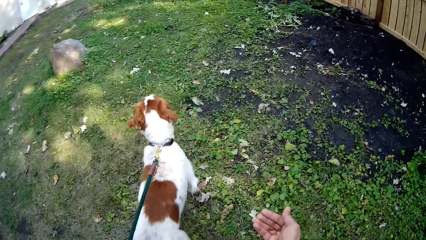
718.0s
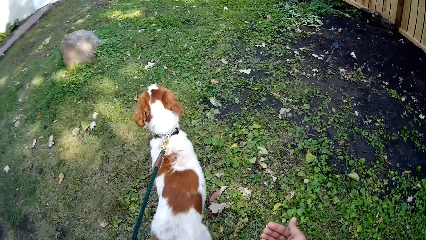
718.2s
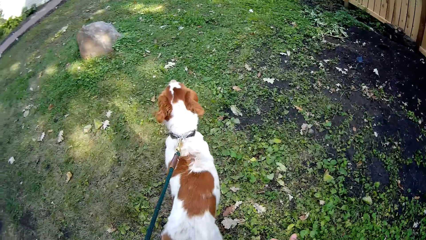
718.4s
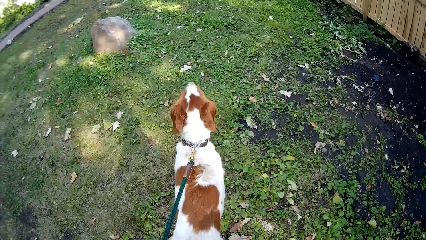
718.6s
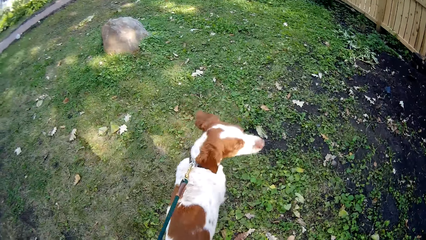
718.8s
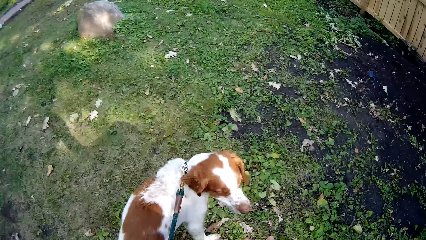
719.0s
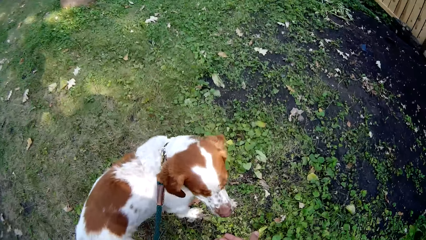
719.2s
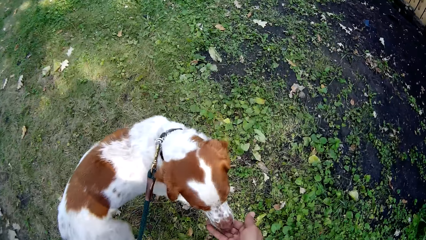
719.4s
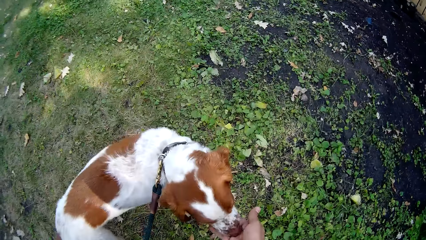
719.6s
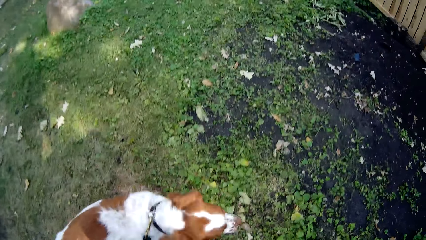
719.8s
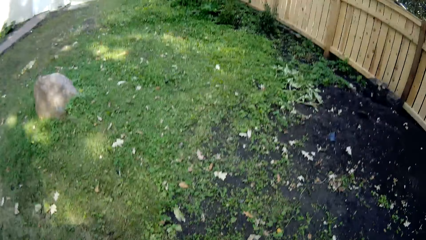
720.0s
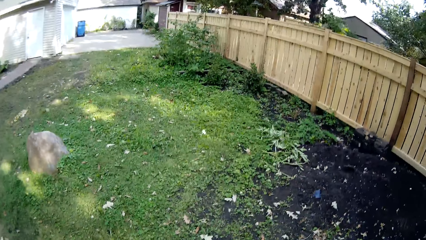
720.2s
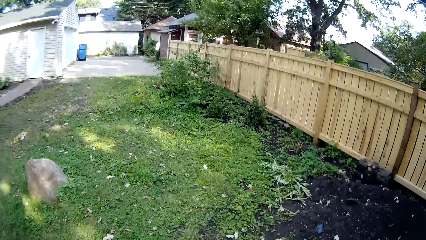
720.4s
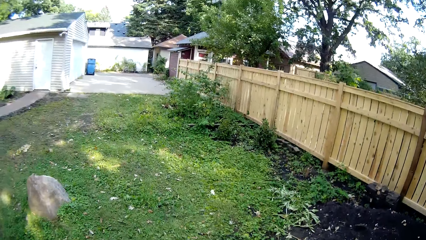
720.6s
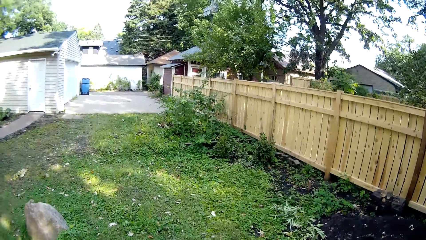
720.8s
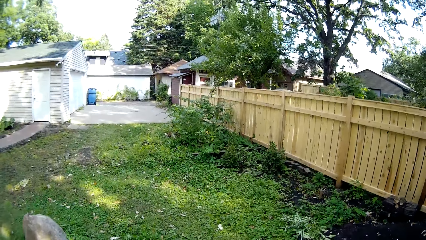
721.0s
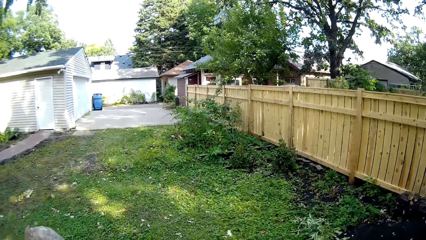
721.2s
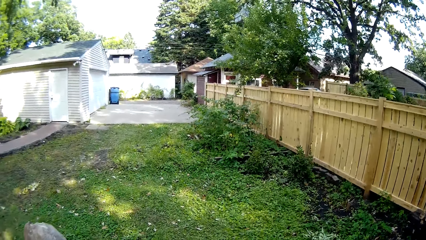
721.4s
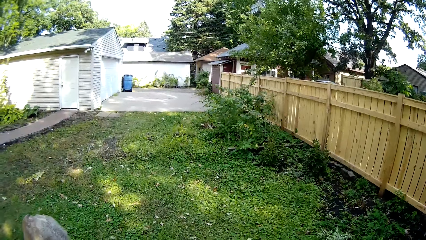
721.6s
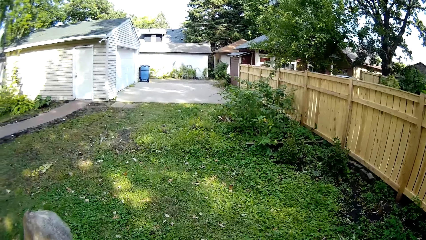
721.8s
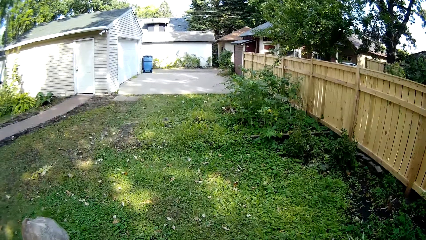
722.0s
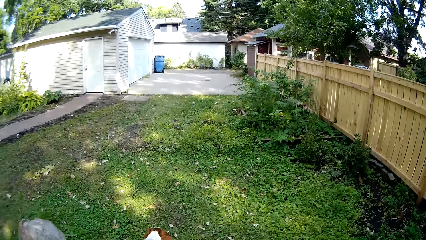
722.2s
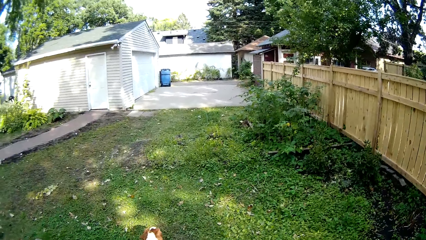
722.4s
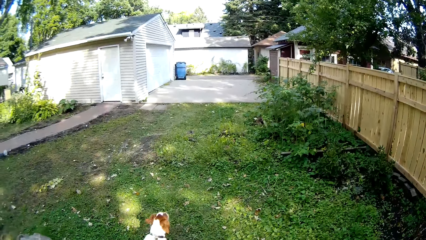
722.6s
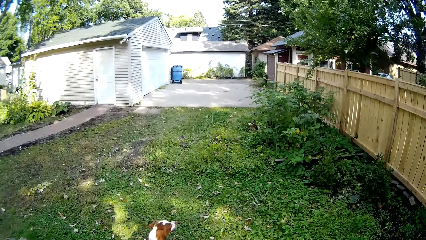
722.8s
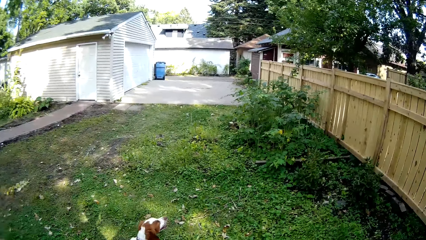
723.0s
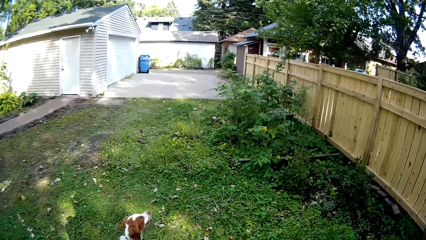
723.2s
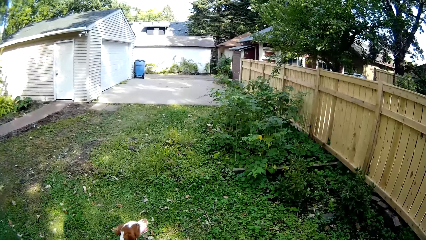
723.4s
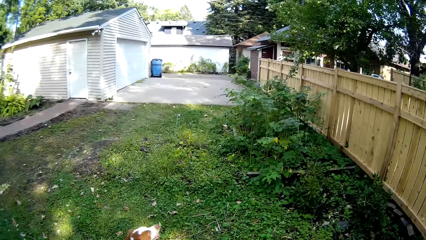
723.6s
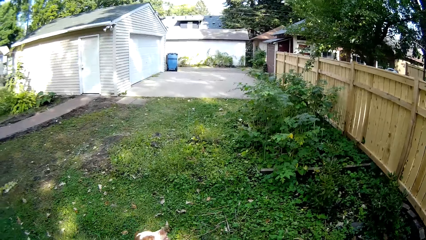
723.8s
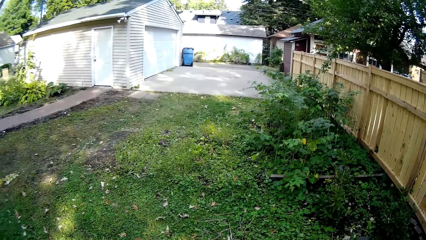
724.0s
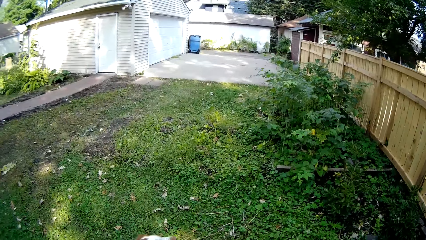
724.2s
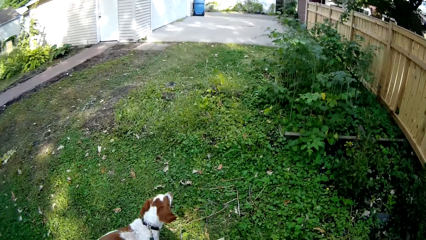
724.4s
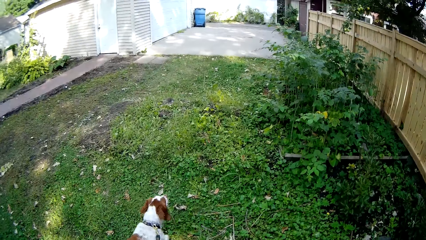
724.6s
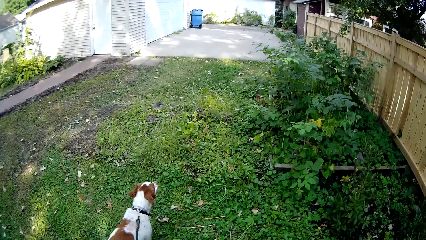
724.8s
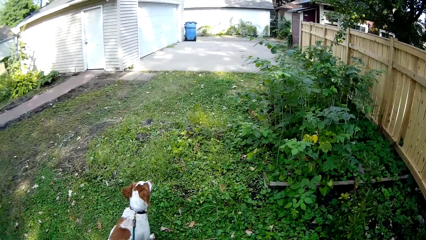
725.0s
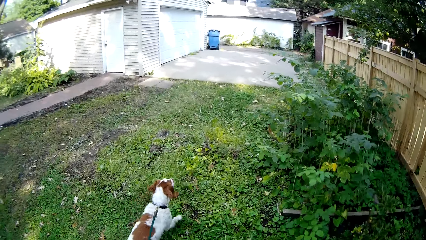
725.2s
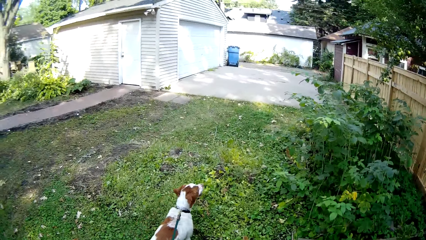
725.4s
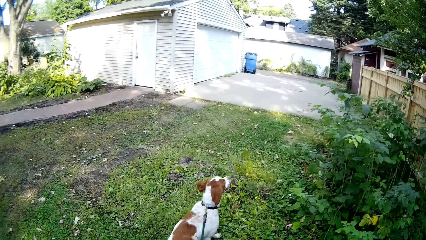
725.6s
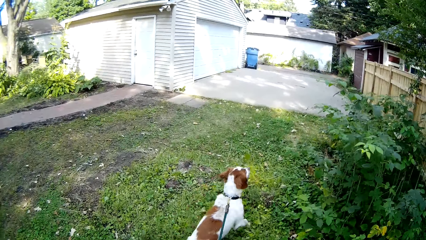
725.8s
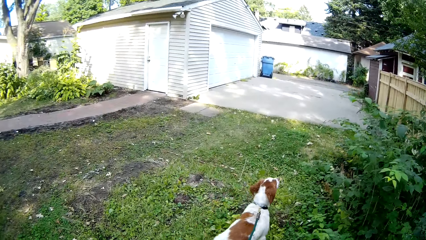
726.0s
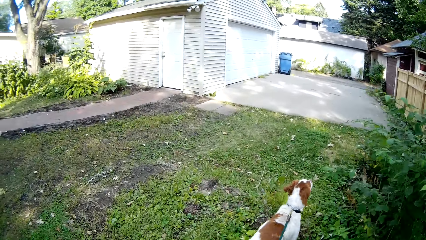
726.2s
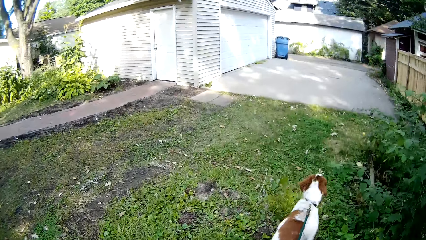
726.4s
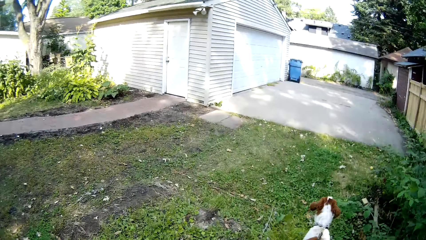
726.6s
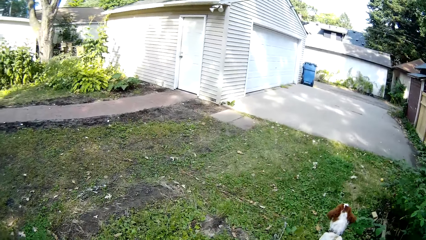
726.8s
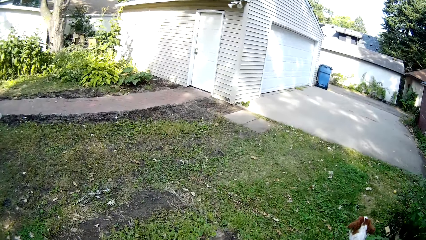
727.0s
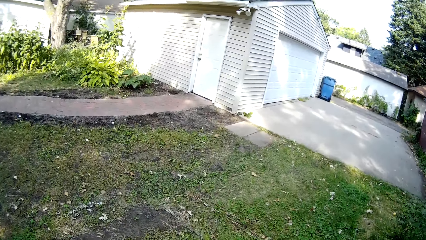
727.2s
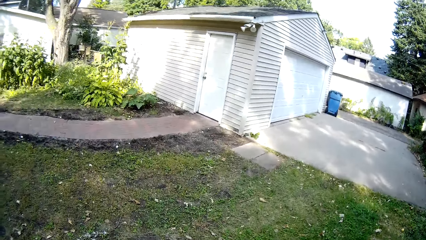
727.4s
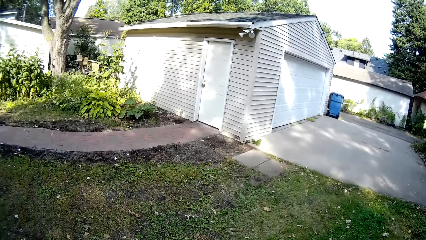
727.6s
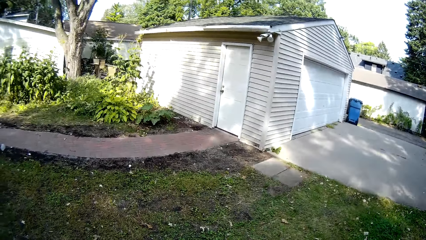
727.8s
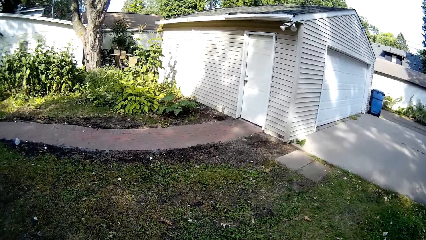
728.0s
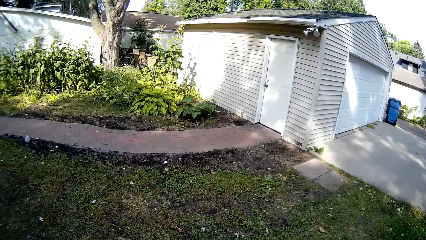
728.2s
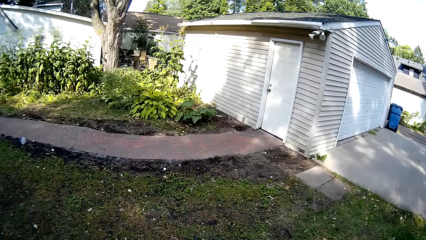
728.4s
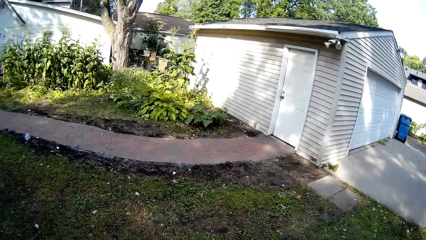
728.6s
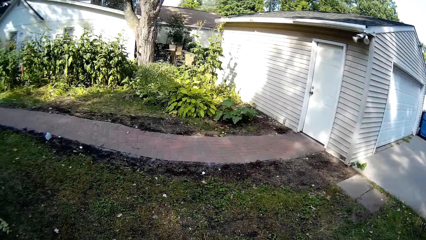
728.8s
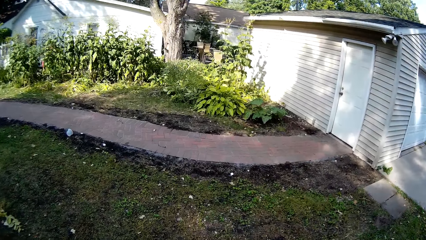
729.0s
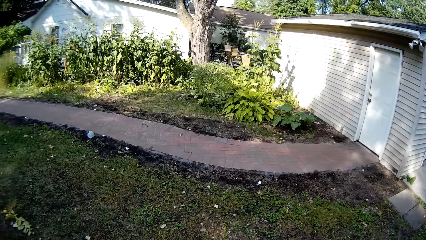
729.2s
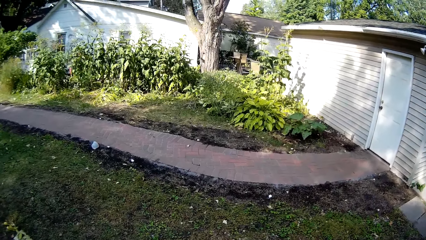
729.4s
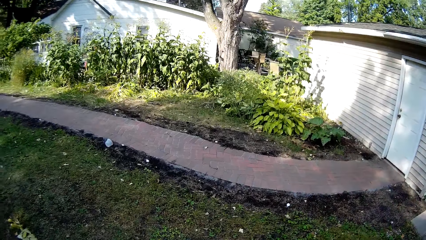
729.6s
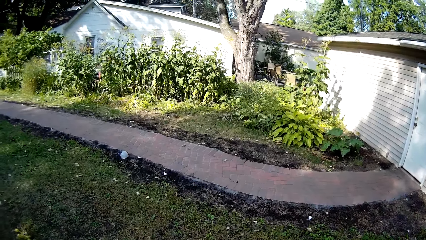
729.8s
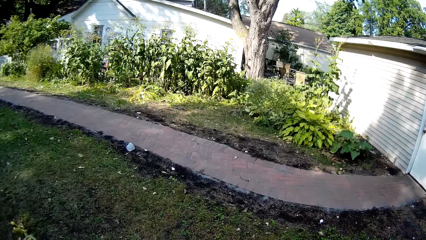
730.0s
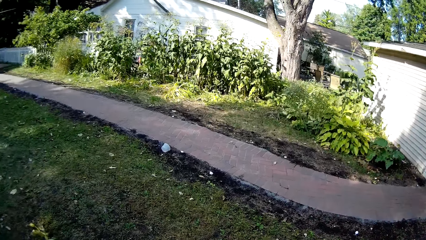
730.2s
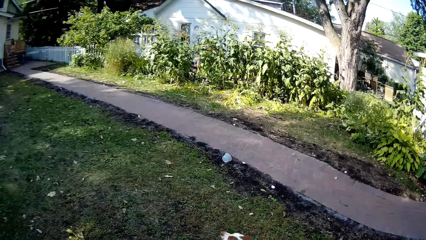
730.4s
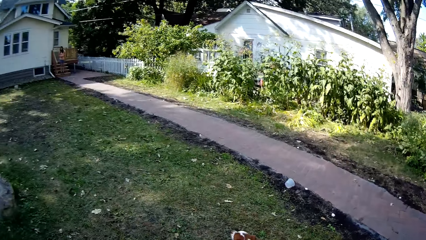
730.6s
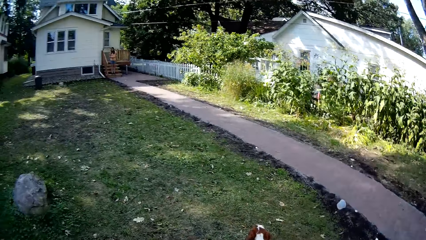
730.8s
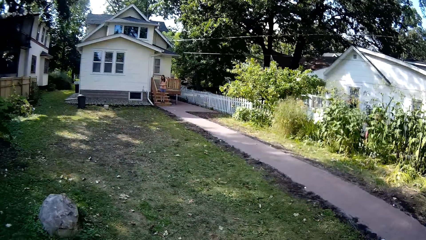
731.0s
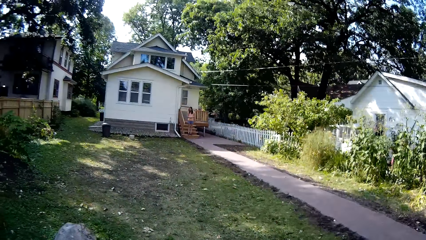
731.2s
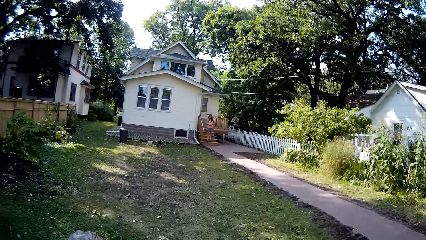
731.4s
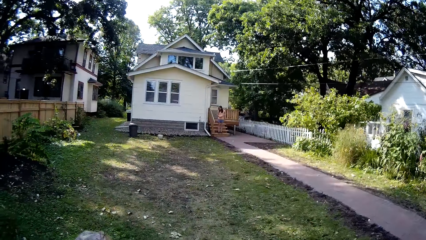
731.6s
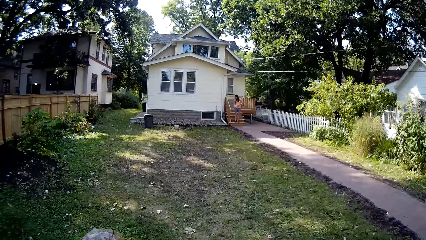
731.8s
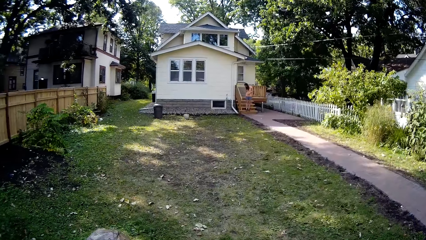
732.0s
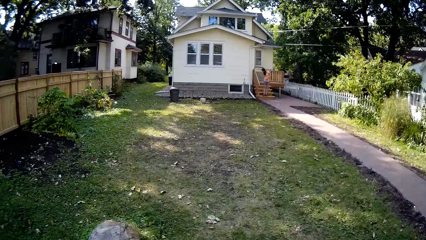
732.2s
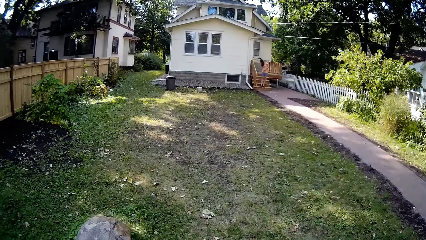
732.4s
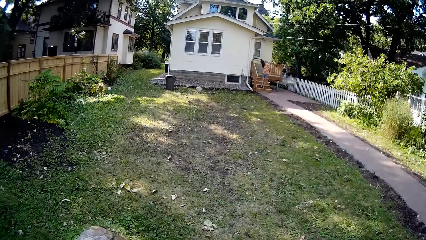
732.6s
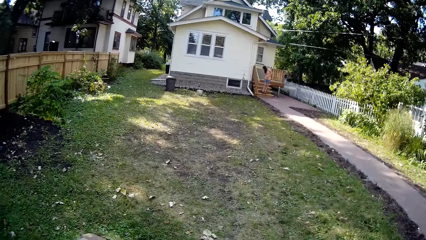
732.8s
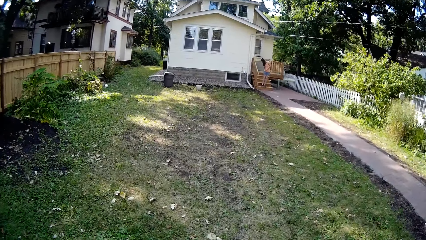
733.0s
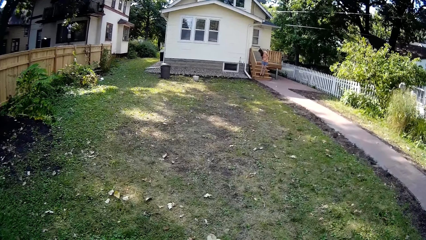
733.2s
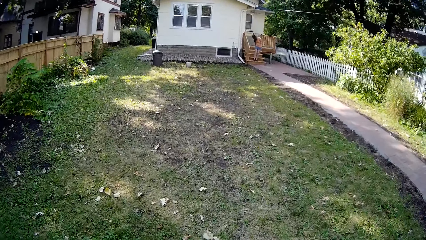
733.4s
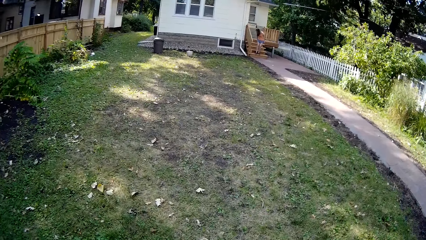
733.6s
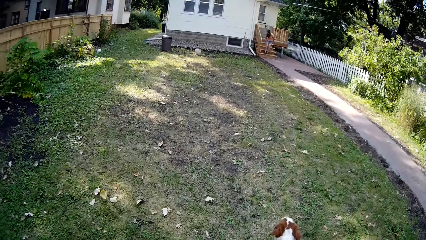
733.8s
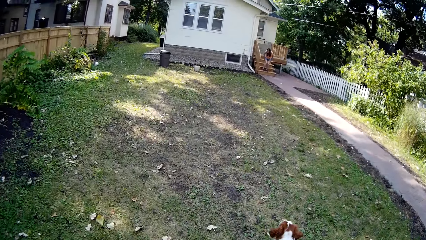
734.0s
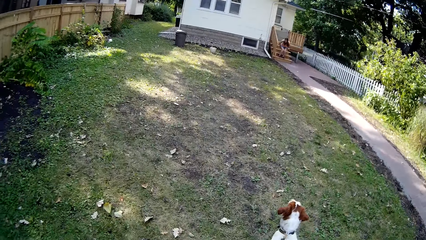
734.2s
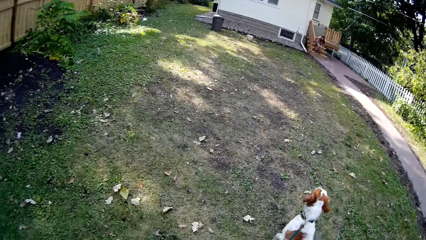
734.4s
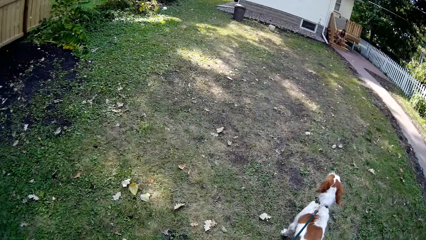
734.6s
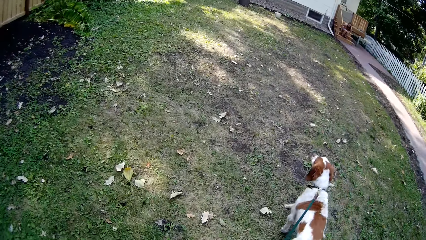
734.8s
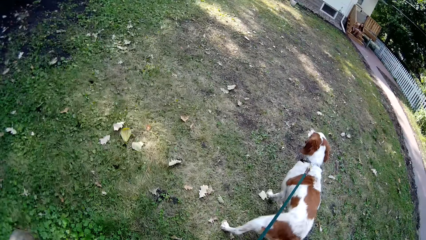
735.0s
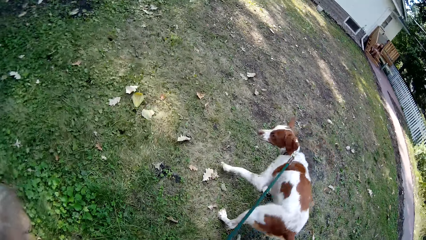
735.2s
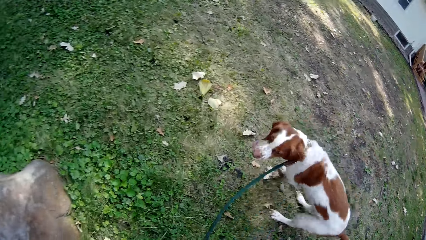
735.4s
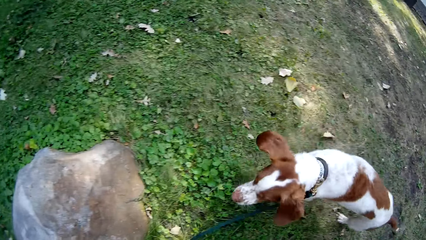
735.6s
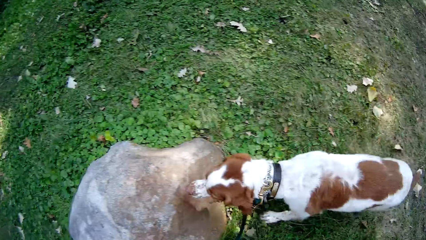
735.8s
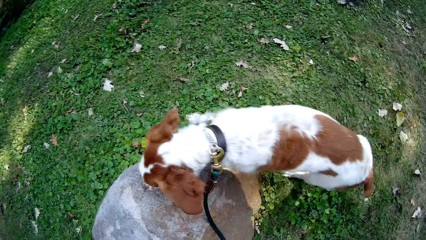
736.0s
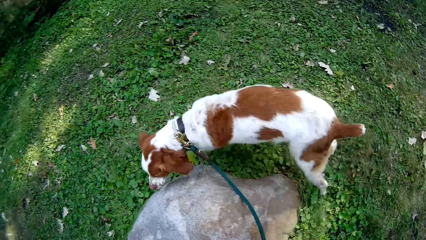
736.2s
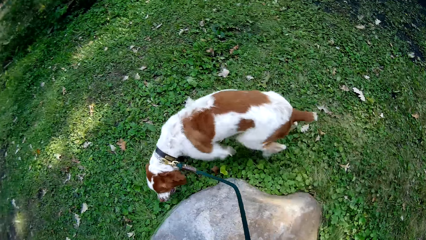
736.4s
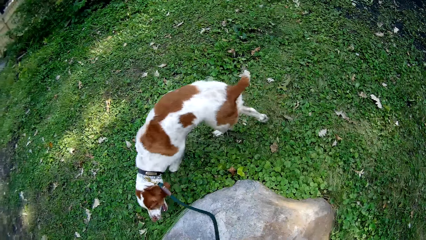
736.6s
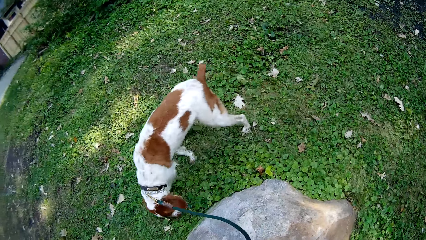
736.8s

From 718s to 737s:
The camera wearer feeds the dog. They walk around the compound with the dog and look around the compound.
